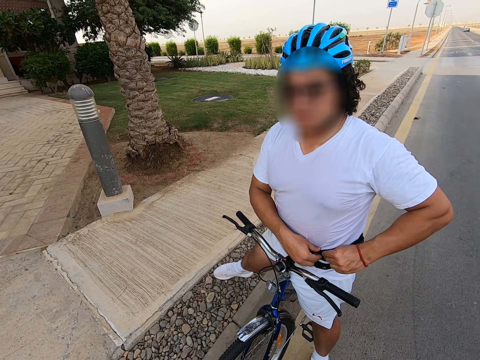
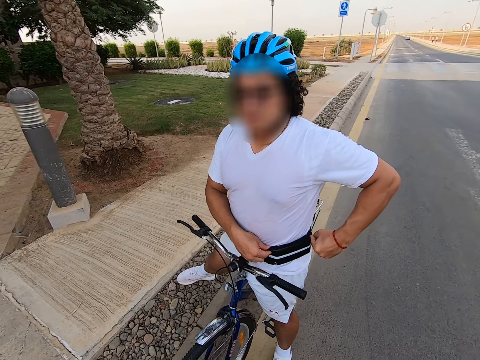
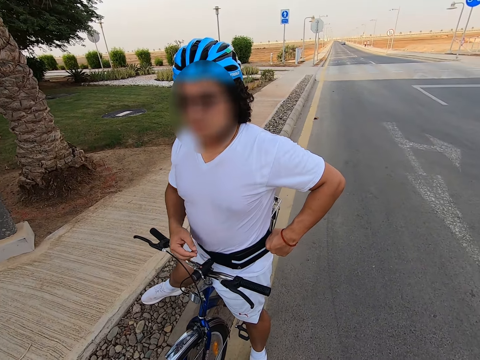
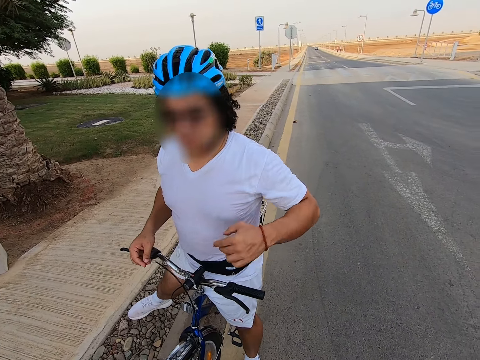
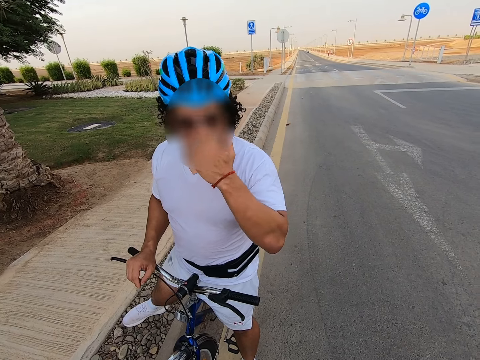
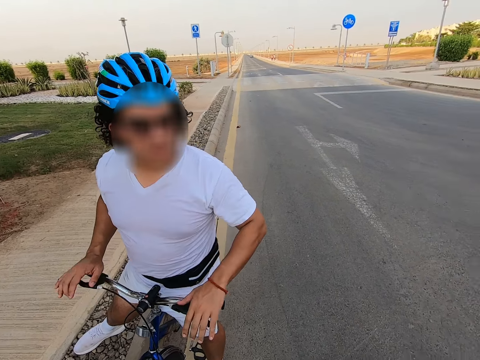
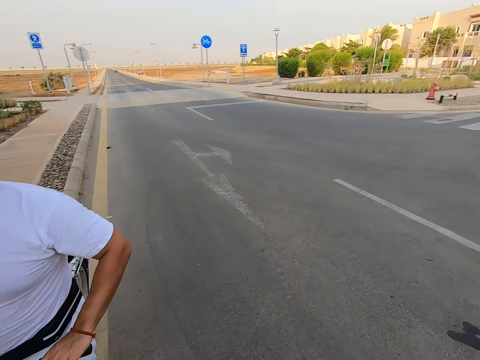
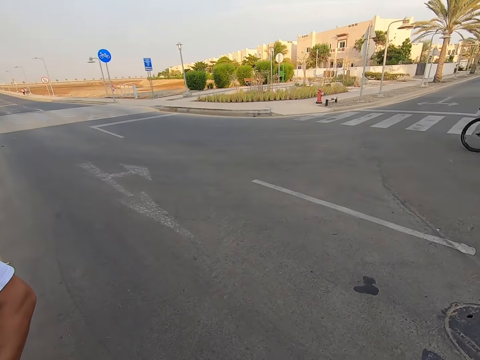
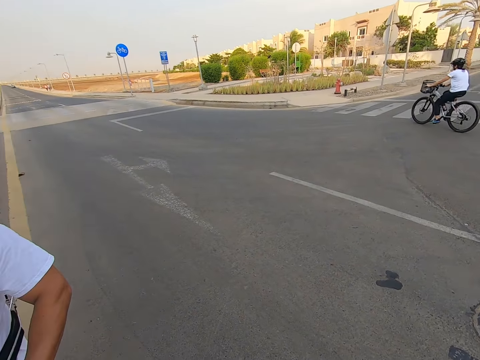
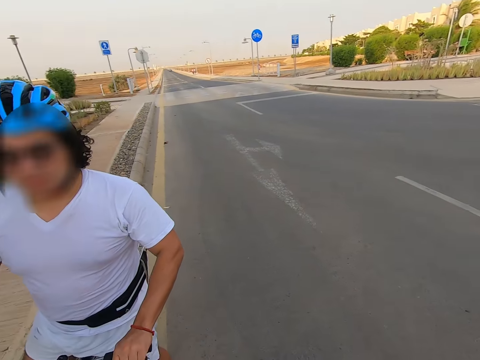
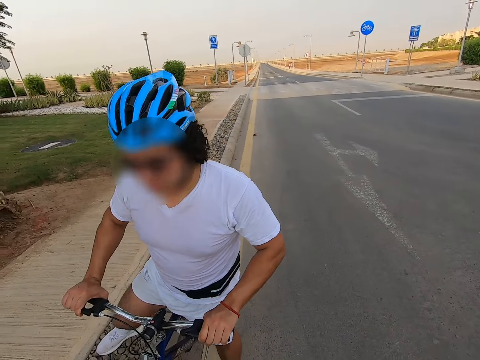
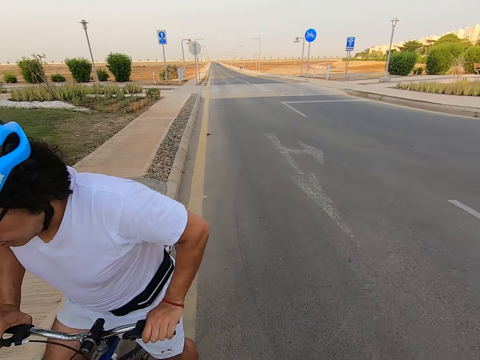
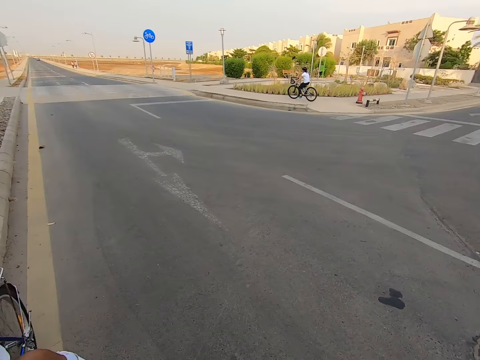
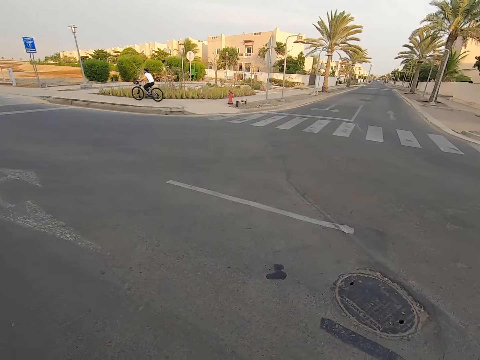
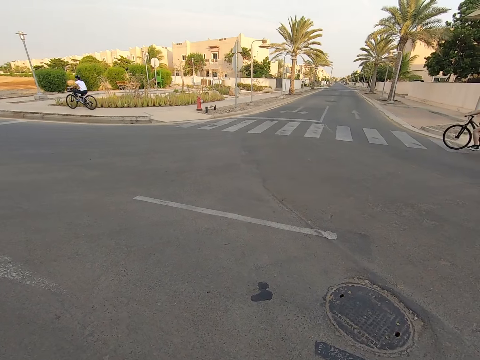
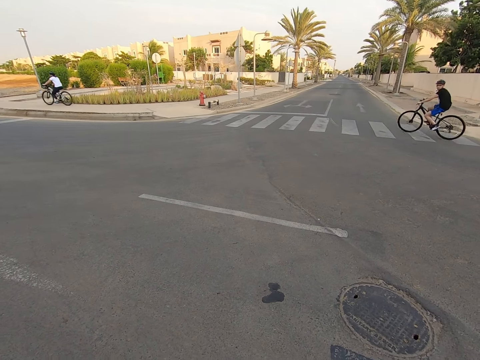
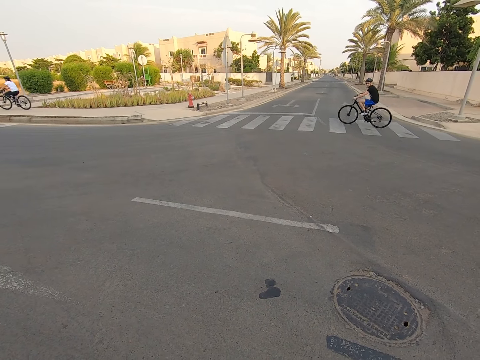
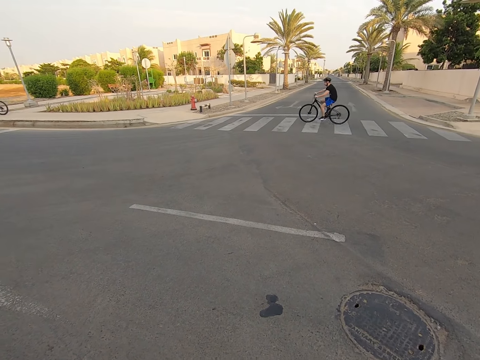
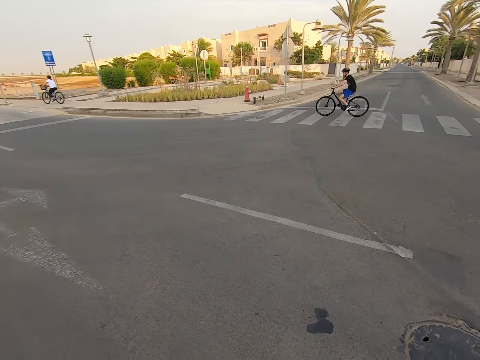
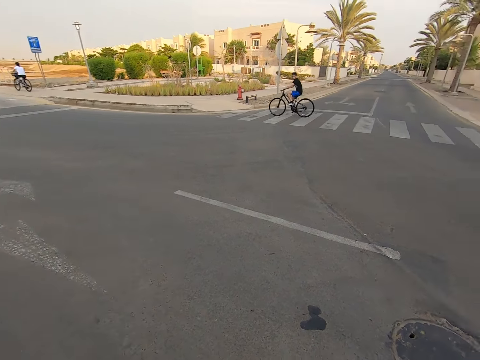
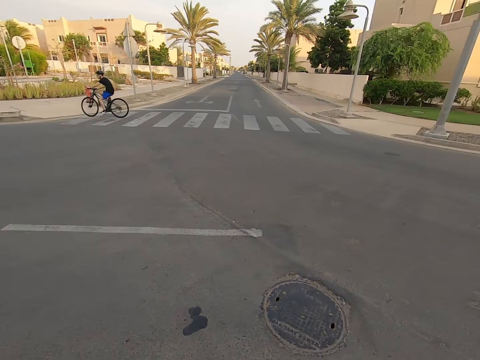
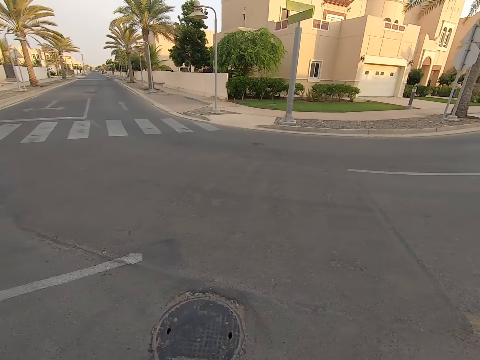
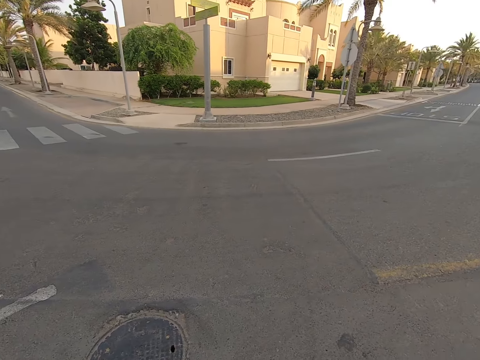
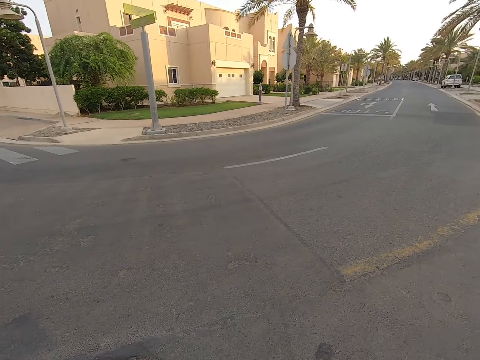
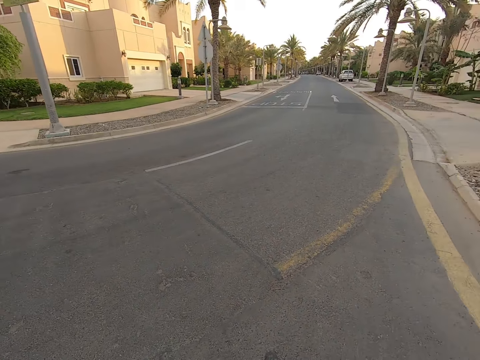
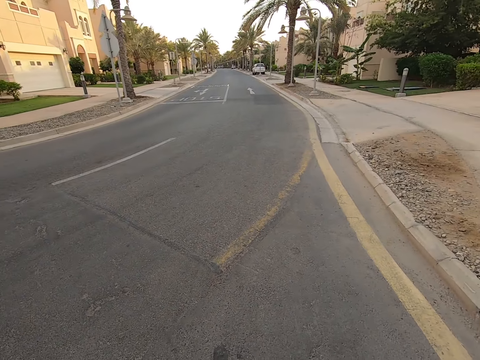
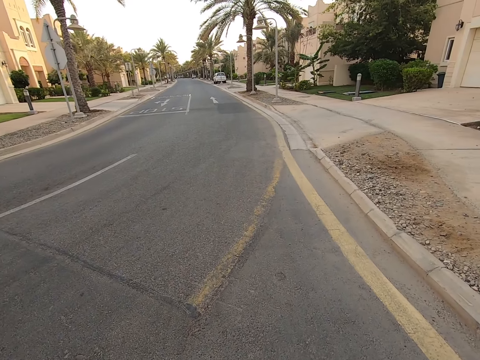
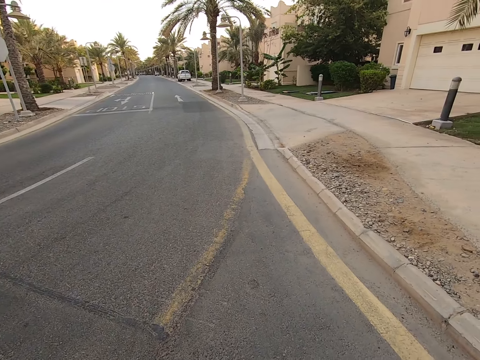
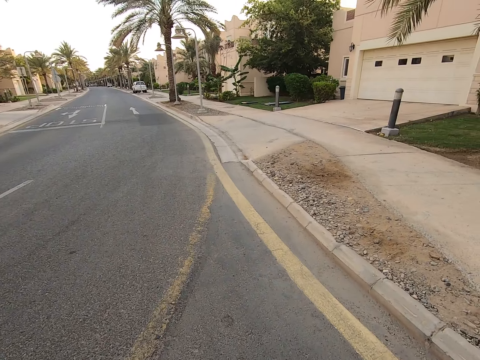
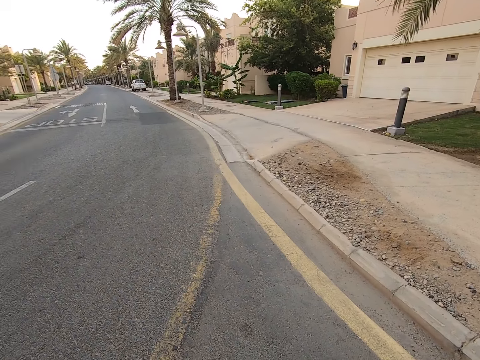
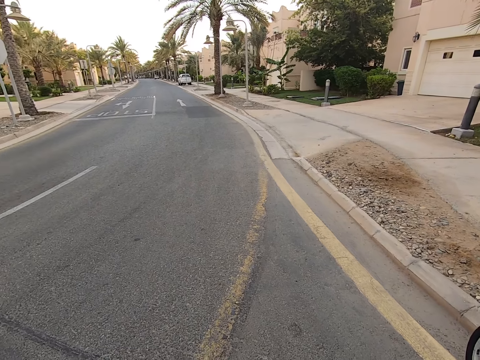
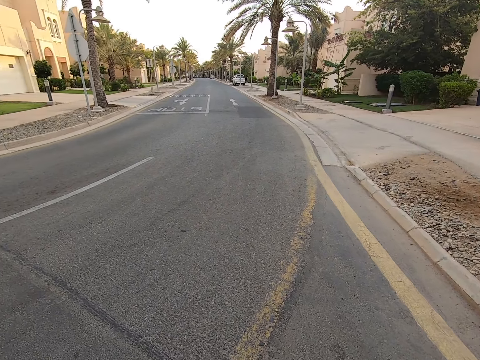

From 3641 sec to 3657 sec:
A girl cycles on the road. The camera wearer looks at a cyclist and another cyclist. A boy cycles on the road. The camera wearer looks around. They stop at the road. They cycle alongside a lady.

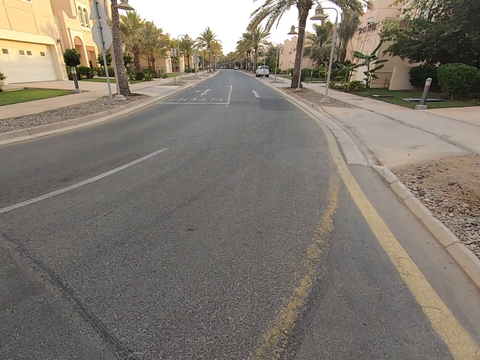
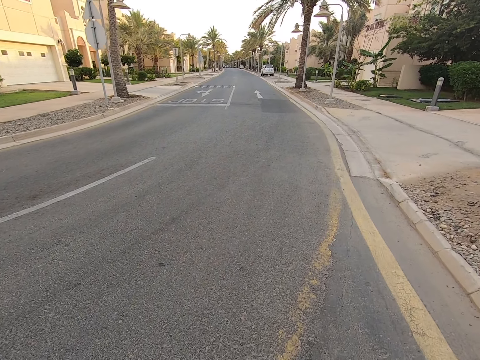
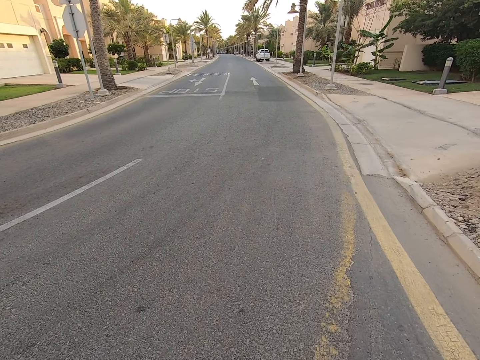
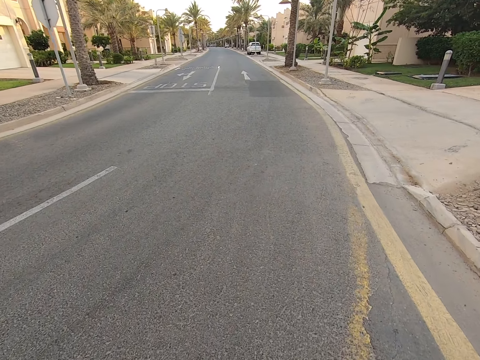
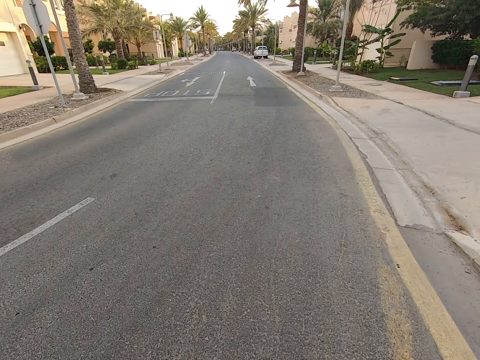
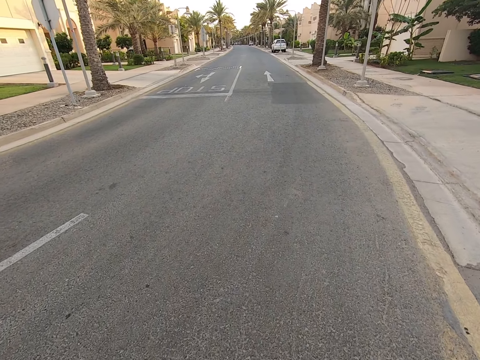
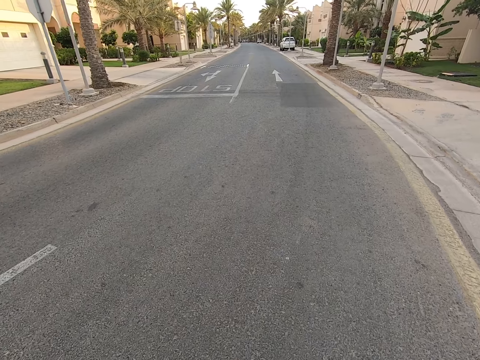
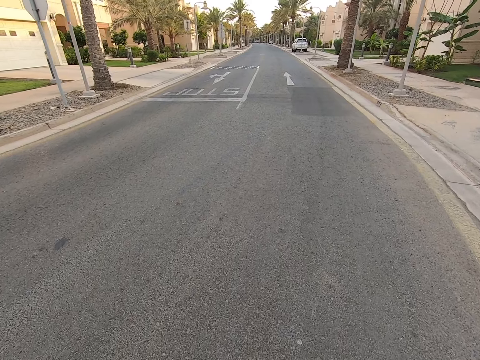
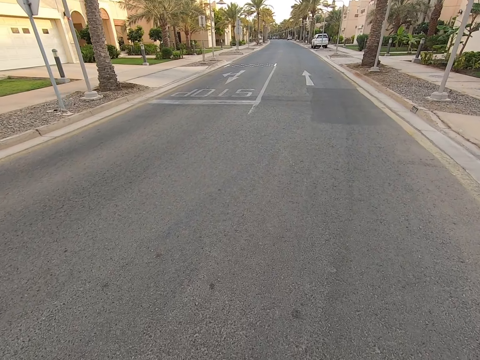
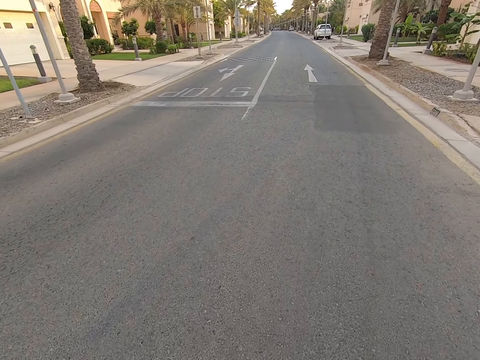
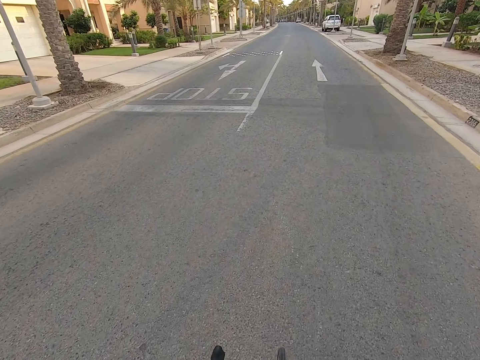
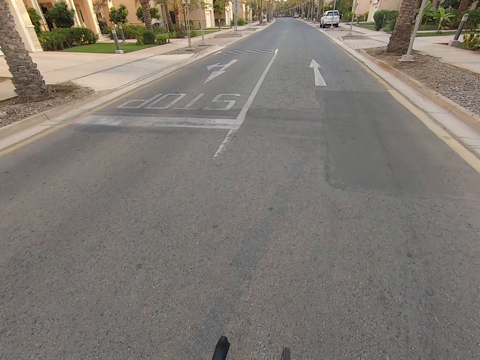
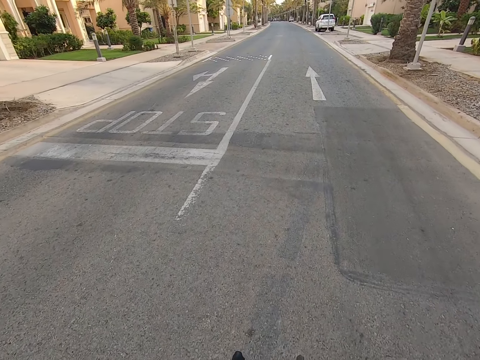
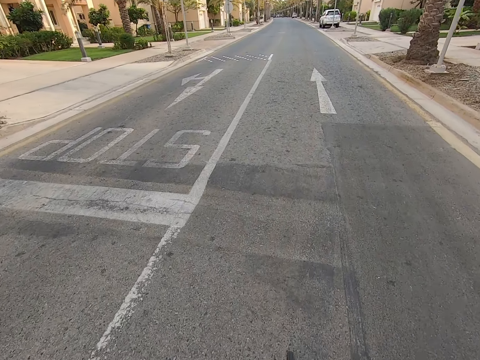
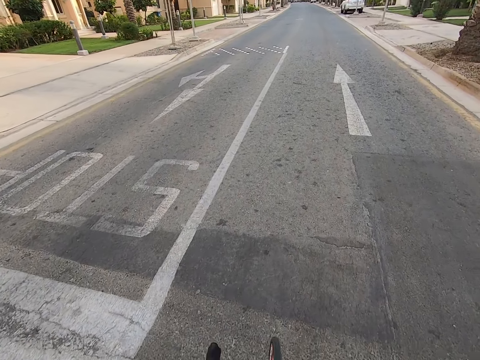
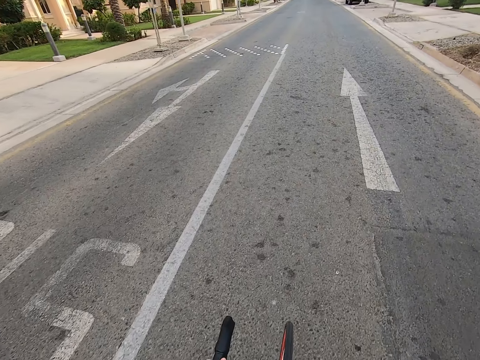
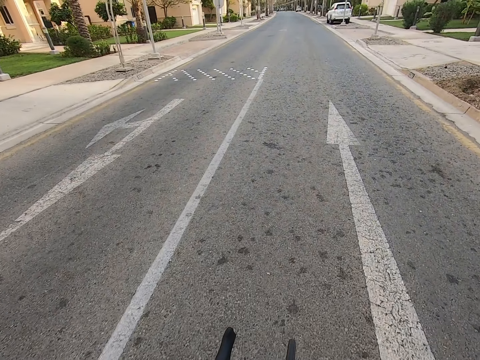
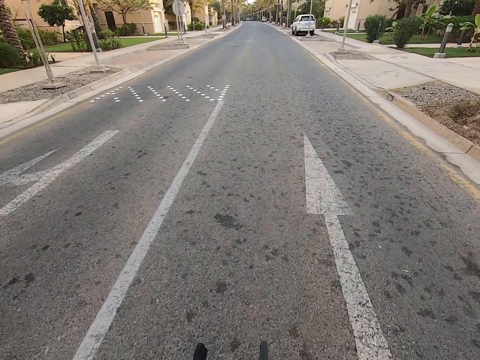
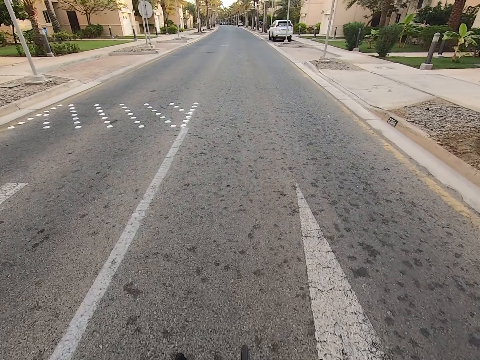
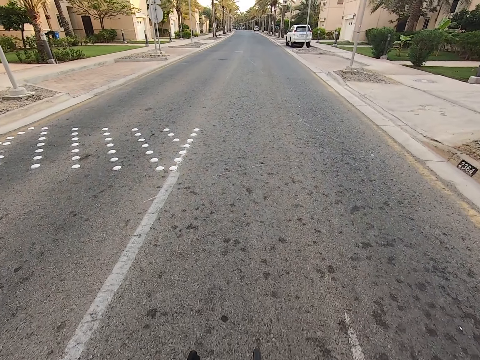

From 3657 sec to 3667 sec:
The camera wearer cycles on the road.
